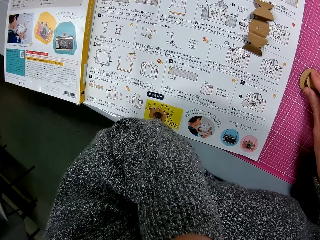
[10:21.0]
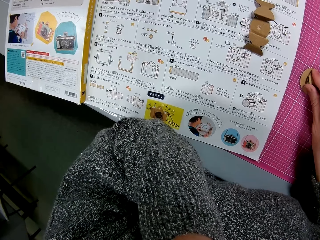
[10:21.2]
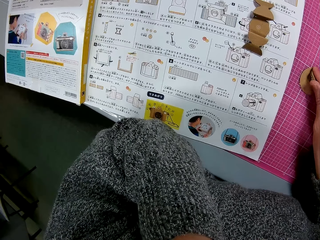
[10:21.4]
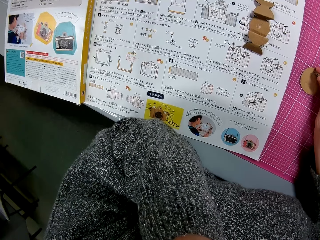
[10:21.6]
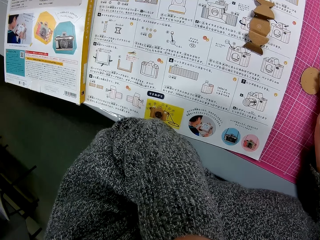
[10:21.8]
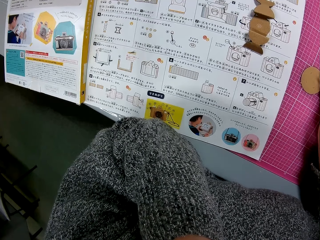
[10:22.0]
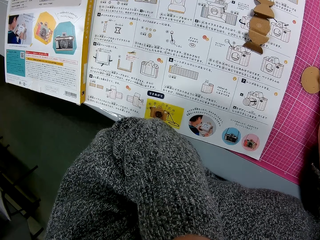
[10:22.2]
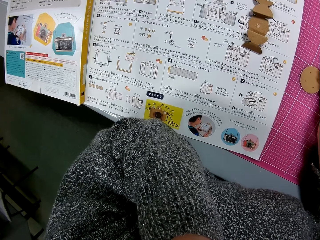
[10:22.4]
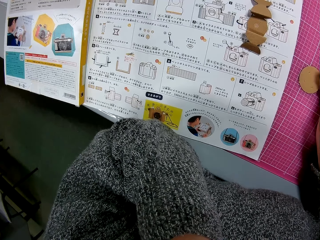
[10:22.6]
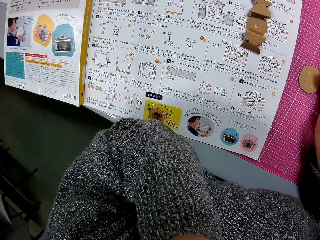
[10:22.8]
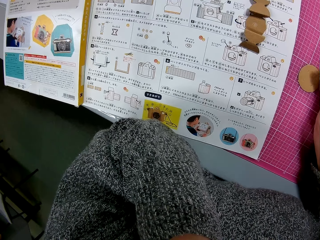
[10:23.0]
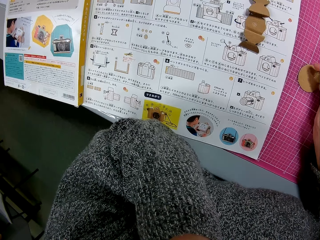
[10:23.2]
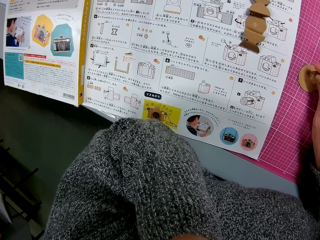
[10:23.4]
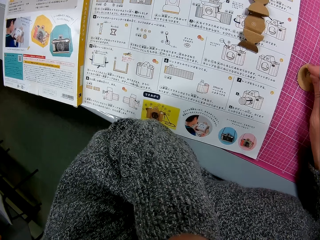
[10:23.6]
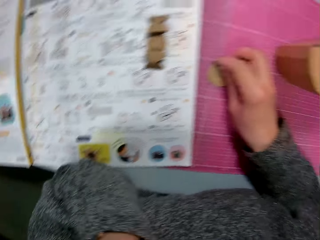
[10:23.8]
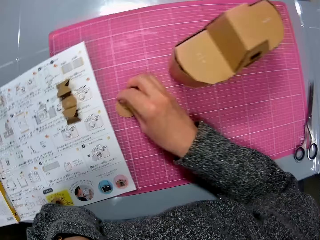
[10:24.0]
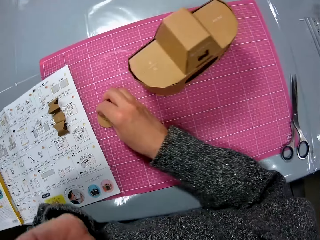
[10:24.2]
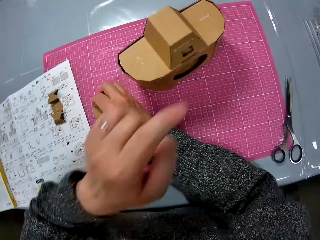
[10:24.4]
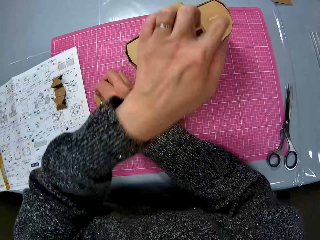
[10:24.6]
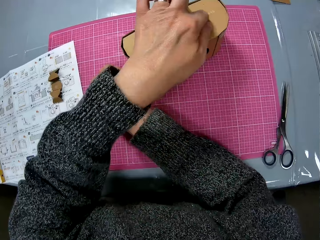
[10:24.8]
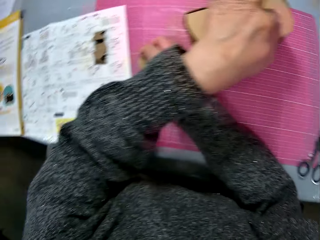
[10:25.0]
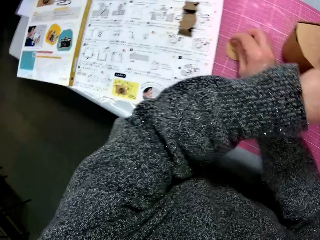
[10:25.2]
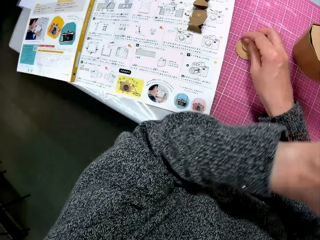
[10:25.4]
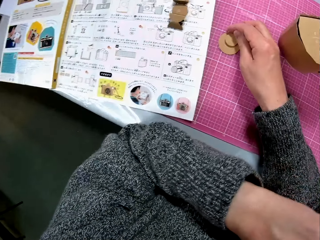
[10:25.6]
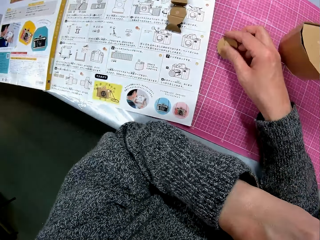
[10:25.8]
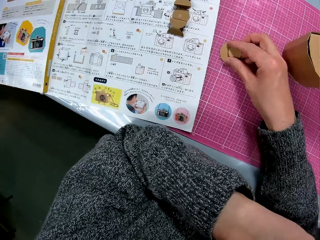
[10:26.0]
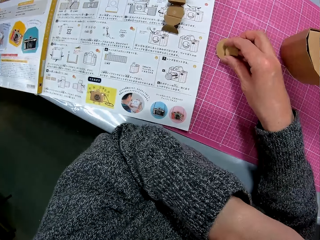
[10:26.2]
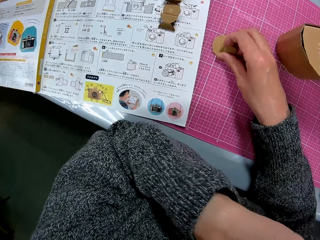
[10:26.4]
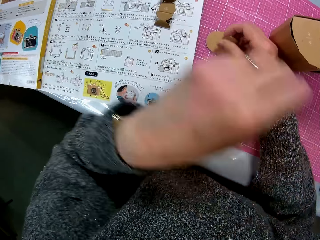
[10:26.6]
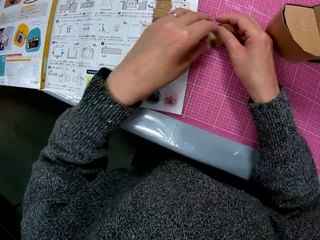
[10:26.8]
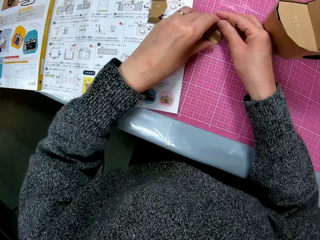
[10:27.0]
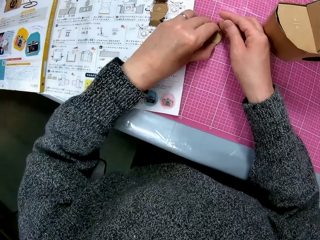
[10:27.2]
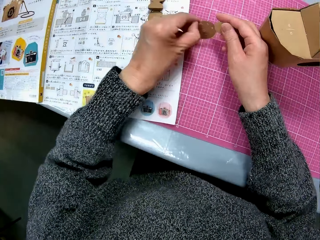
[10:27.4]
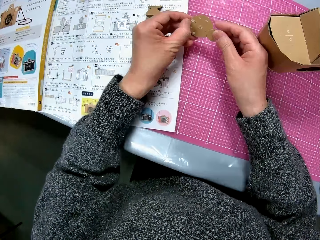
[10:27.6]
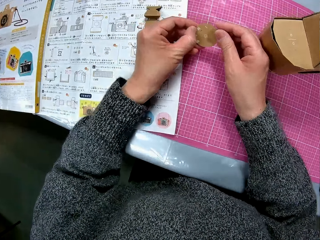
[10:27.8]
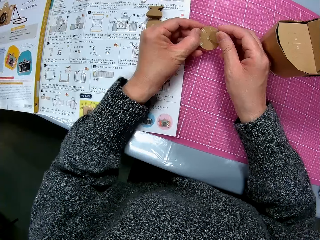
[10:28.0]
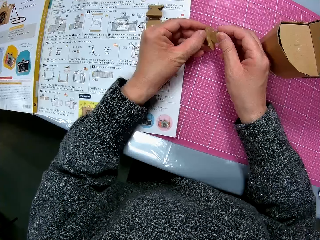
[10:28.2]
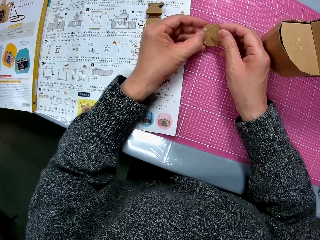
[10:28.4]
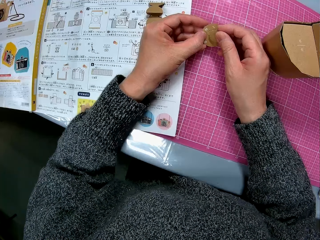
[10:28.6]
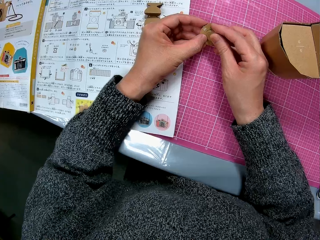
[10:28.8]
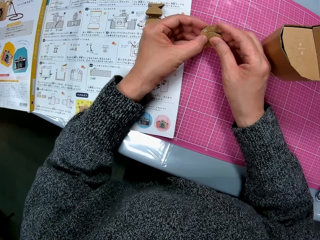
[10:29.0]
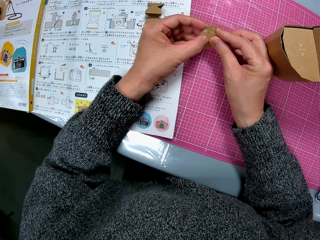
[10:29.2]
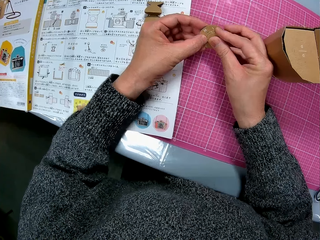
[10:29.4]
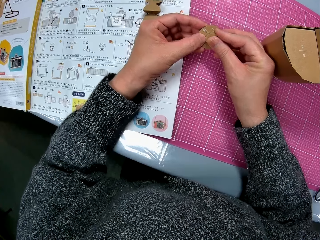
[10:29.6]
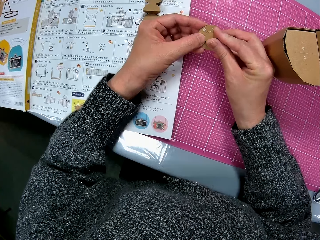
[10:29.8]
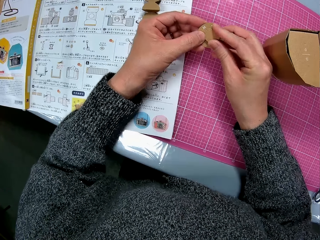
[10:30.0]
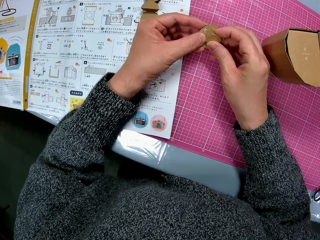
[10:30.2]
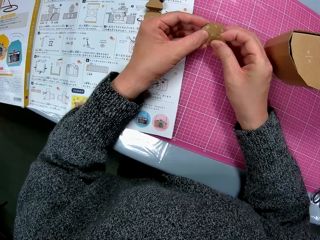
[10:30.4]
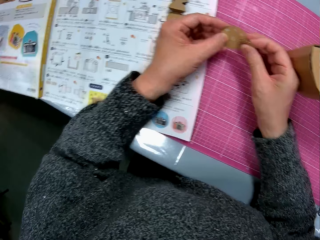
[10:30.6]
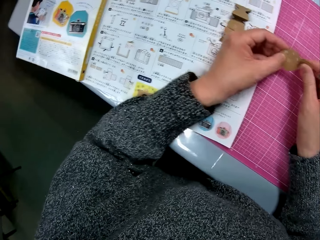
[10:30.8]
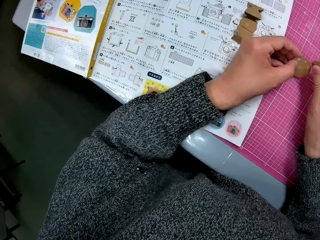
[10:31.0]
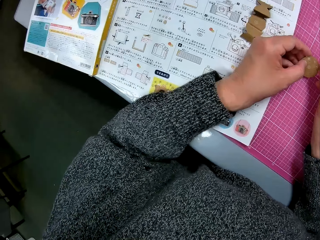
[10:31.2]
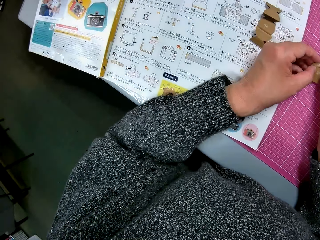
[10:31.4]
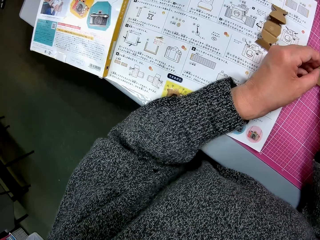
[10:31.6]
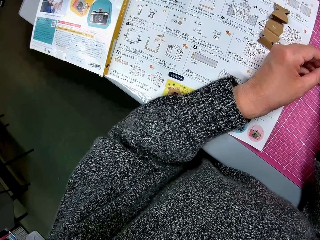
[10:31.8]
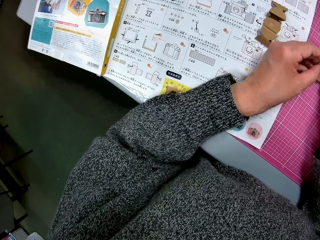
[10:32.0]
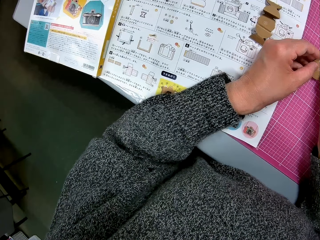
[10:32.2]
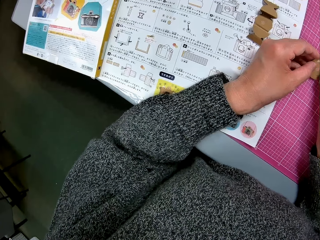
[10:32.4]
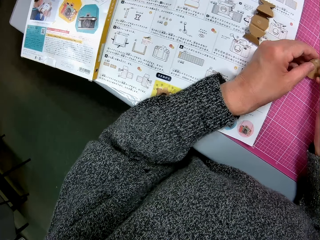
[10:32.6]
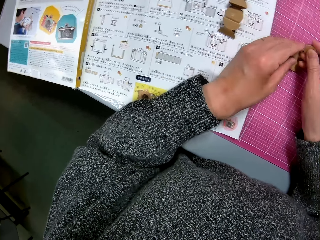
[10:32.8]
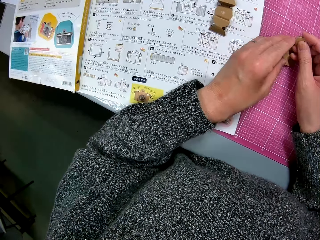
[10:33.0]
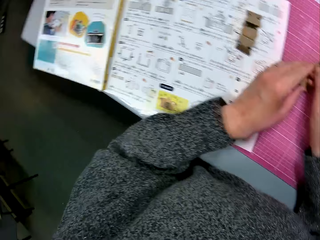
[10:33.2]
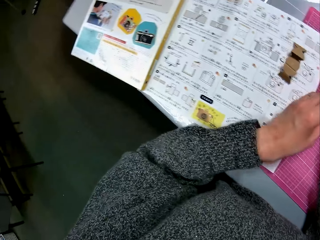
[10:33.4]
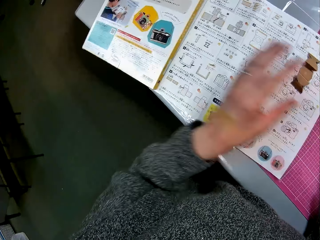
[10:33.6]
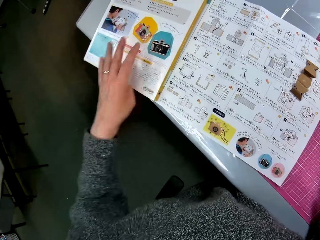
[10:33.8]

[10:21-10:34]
The camera wearer places his left hand on the cardboard camera model. He turns right. He holds the cardboard camera. He raises his left hand to his right arm. He reads the manual. He removes the small piece of cardboard from the piece of cardboard on the cutting sheet with his right hand. He picks up the piece of cardboard on the cutting sheet with his left hand. He places the small piece of cardboard on the piece of cardboard in his left hand. He reads the manual.

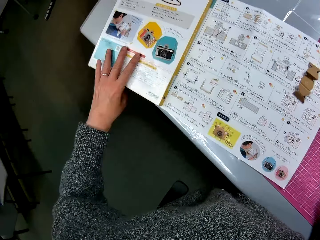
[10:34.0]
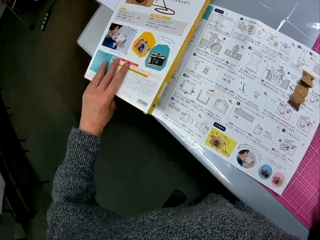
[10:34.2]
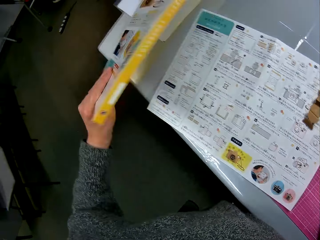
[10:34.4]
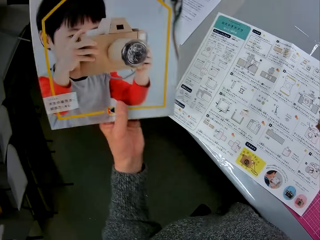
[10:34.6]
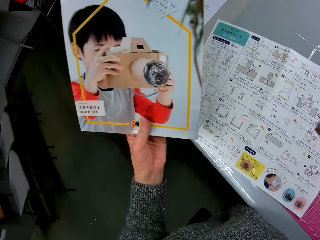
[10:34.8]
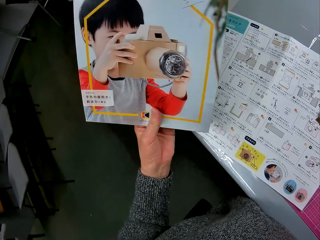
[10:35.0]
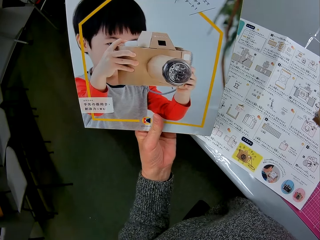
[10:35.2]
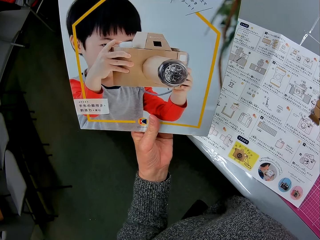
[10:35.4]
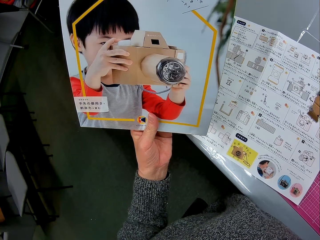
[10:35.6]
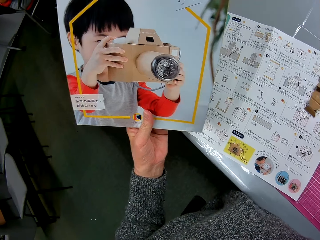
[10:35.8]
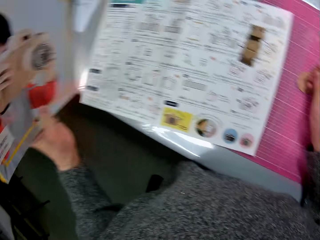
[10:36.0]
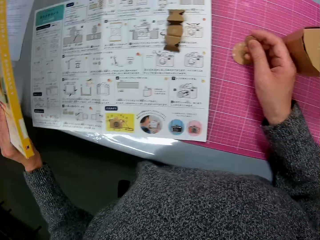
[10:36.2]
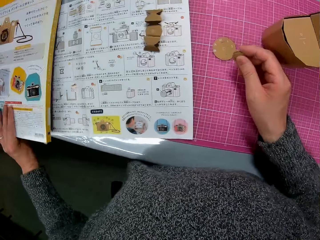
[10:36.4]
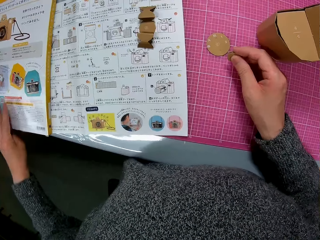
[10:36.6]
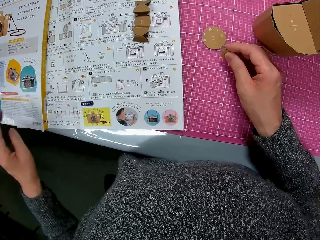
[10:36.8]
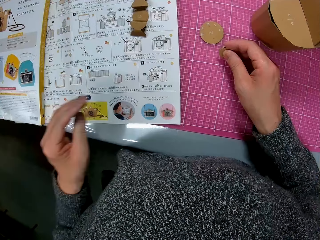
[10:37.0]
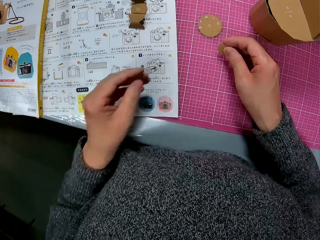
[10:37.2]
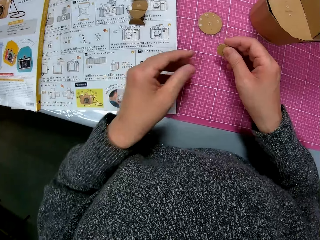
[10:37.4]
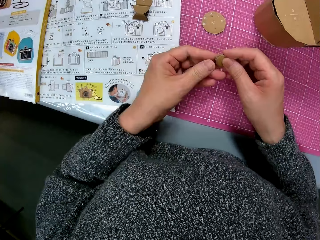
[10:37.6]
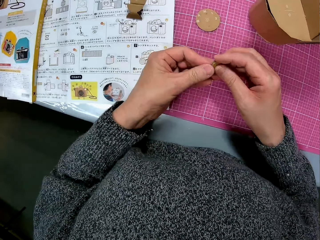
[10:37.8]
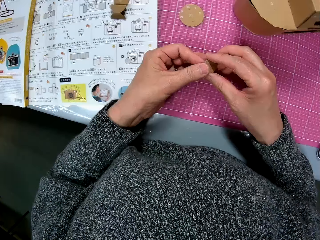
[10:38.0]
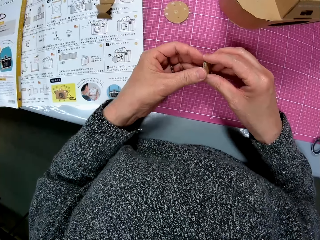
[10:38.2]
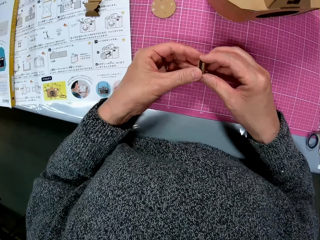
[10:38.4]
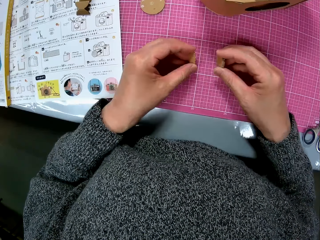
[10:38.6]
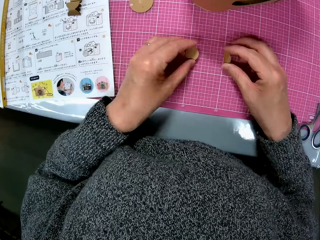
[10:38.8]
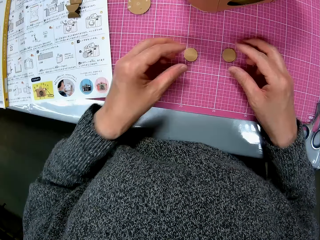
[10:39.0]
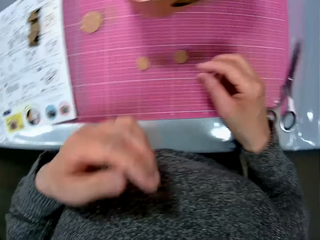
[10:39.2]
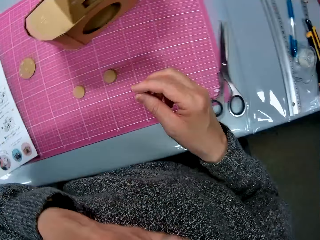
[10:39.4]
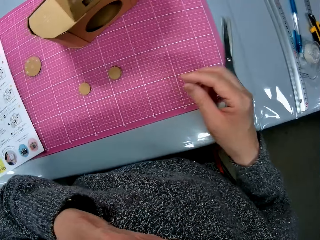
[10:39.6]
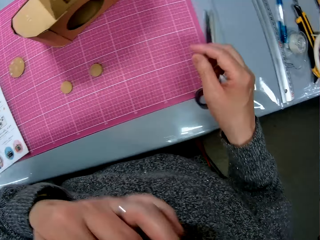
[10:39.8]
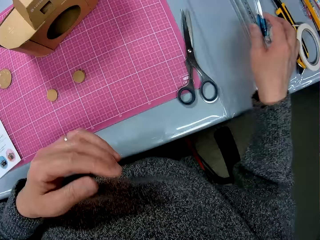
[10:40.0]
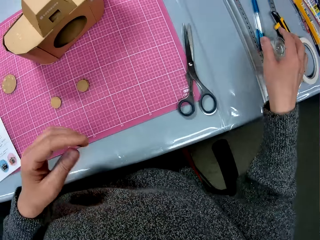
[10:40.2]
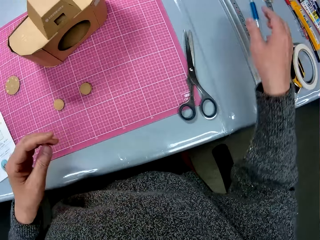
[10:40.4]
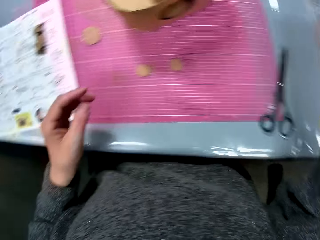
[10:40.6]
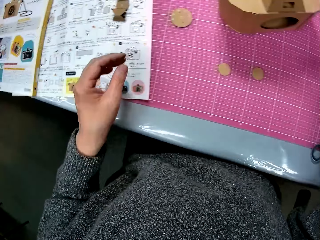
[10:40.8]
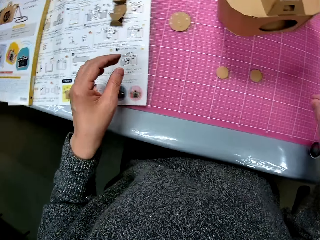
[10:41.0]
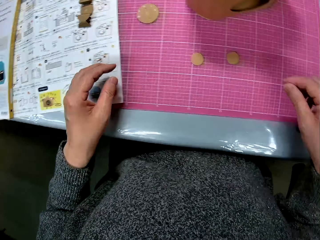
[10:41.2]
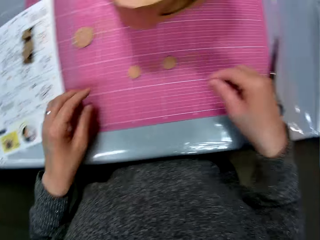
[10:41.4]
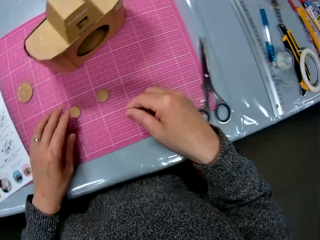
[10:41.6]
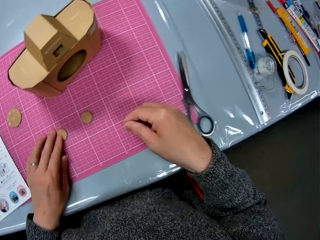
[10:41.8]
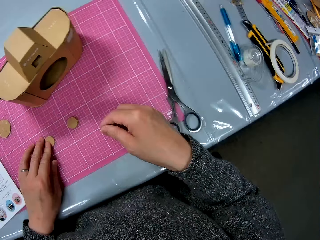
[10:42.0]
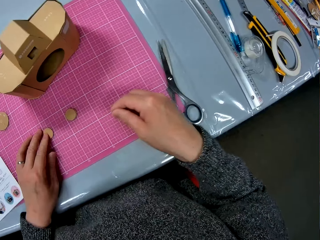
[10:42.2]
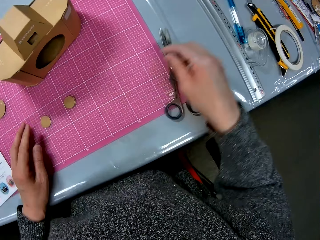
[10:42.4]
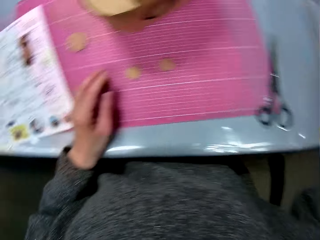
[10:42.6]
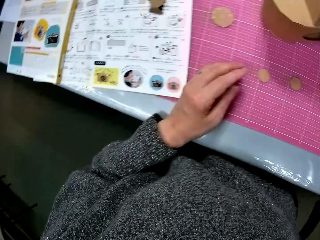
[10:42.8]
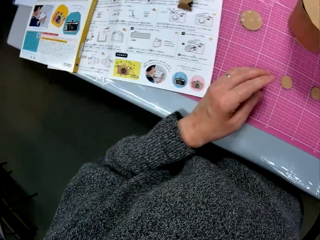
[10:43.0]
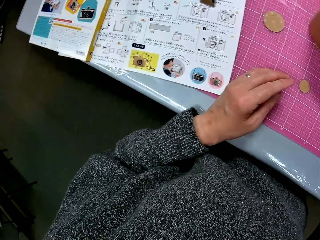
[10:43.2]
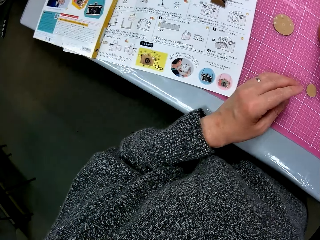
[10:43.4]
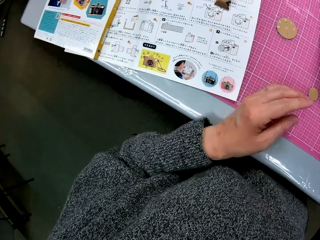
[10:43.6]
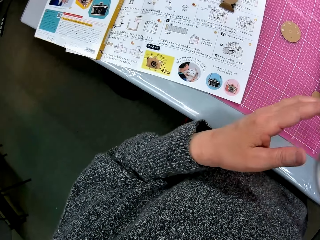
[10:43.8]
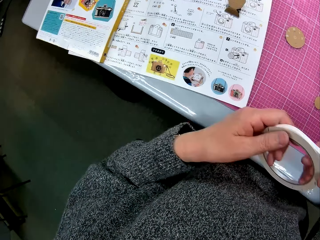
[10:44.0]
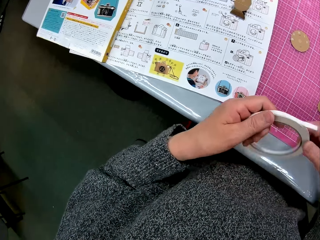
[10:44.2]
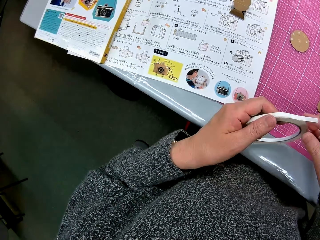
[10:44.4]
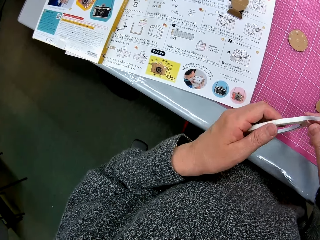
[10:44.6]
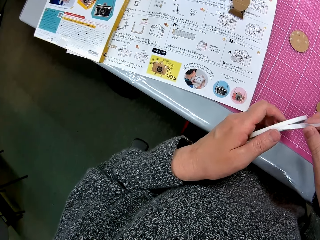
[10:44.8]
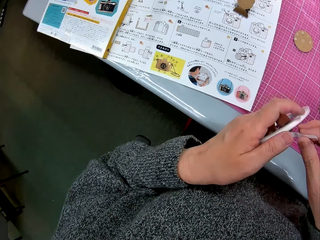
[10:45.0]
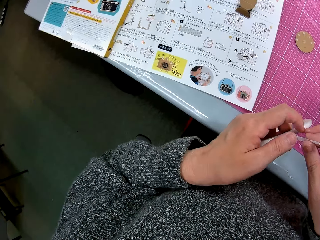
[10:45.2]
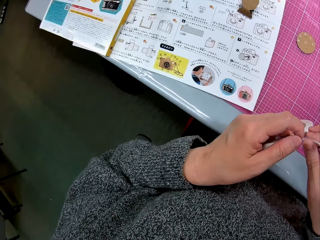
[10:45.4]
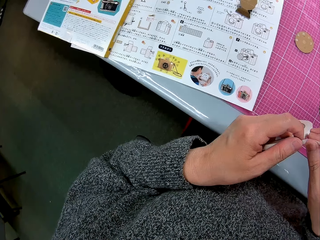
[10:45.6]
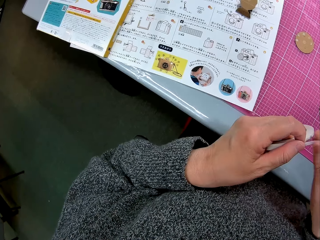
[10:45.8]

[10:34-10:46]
The camera wearer picks up an instruction manual from the left edge of the table. They turn over the instruction manual. They split the small piece of cardboard into two. They place the small pieces of cardboard on the cutting sheet. They put the two pieces of cardboard together. They look around. They pick up a white double-sided tape from the table. They glance at the instruction manual. They hold the sticker roll. They pull tape from the tape roll.
